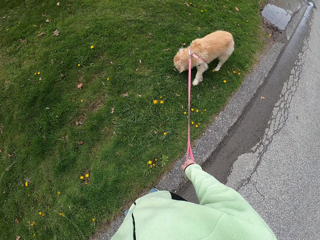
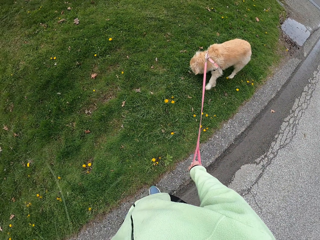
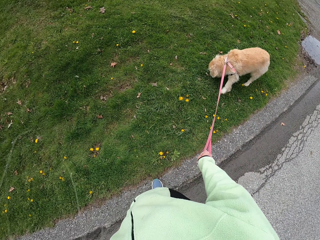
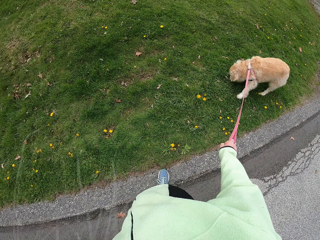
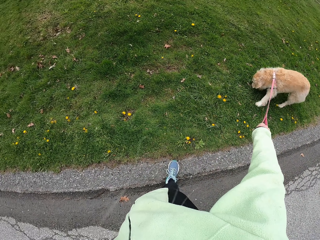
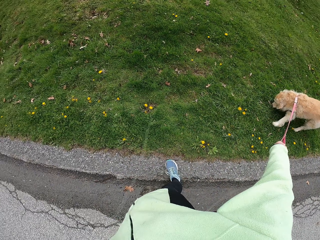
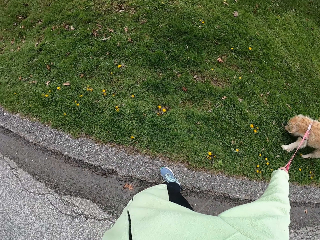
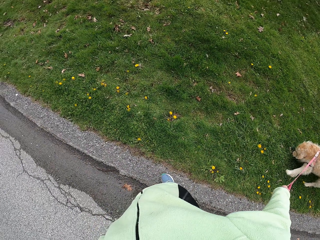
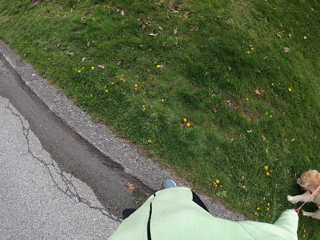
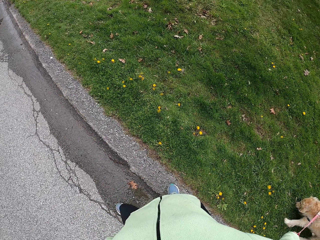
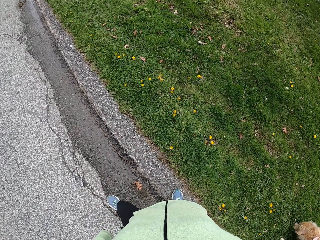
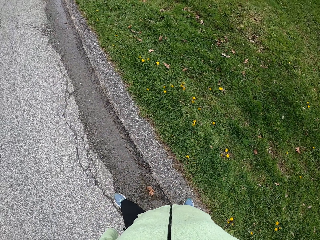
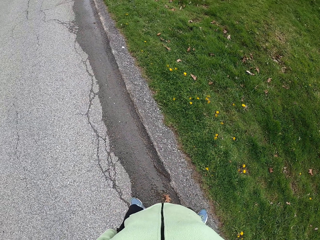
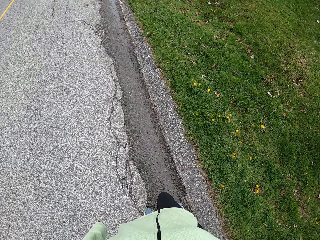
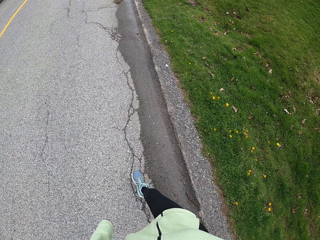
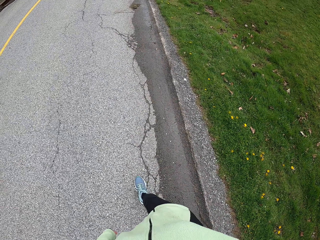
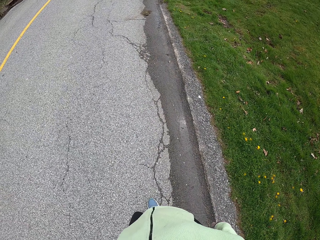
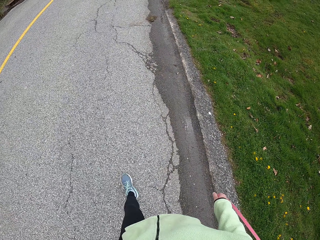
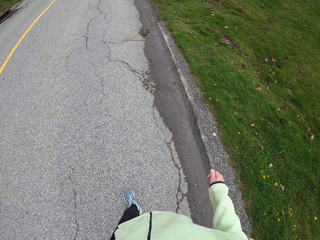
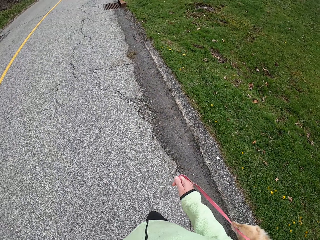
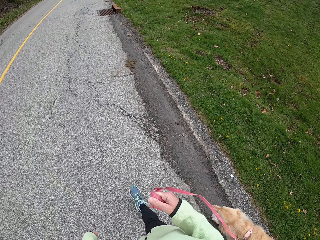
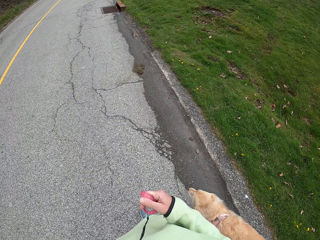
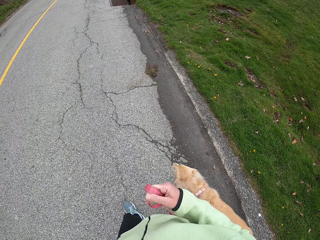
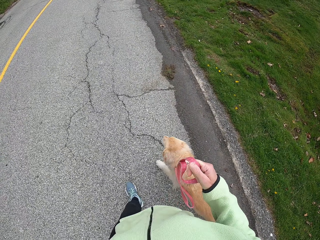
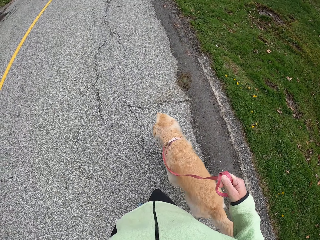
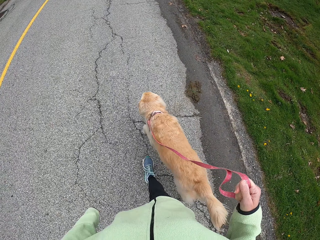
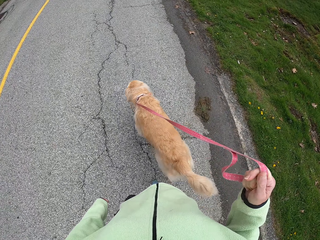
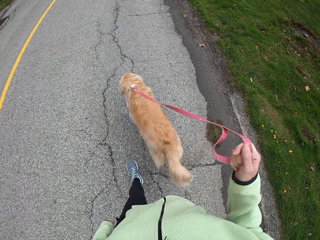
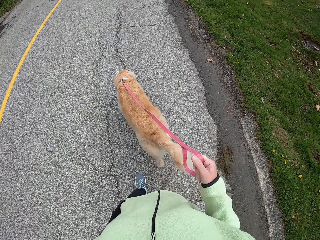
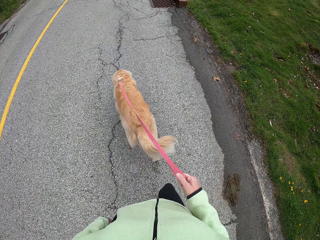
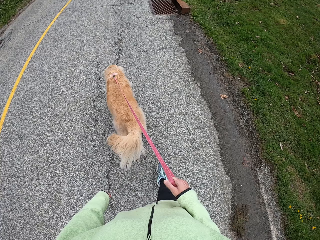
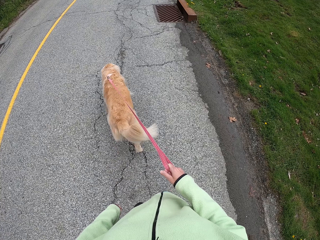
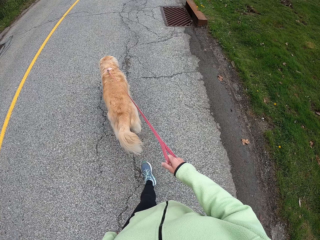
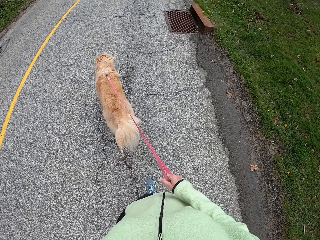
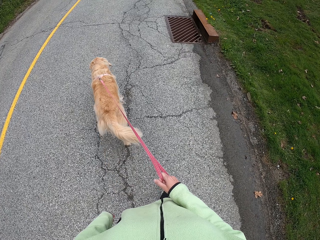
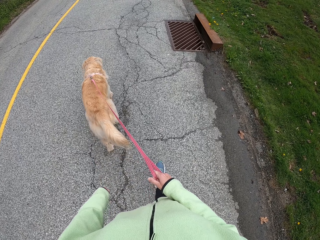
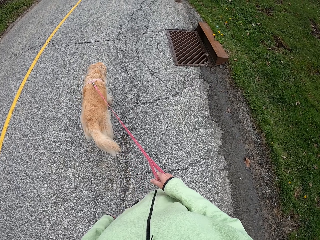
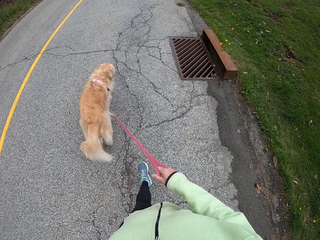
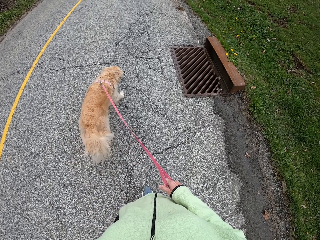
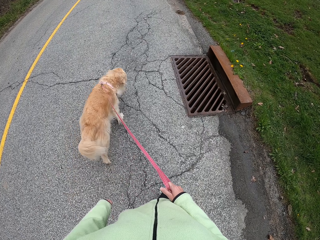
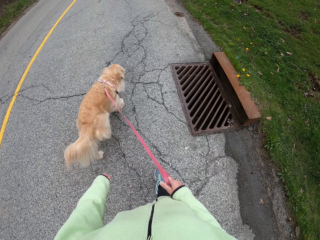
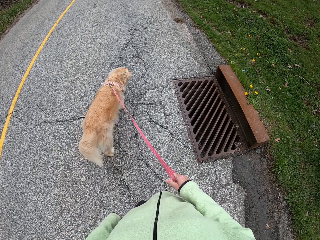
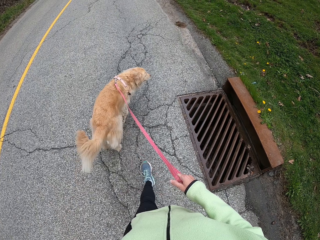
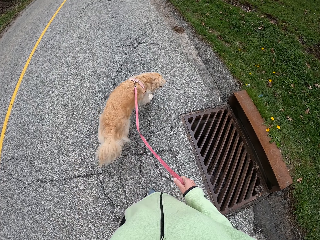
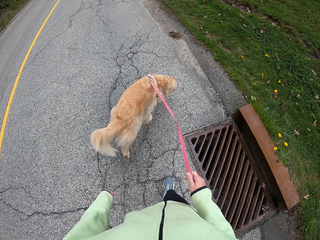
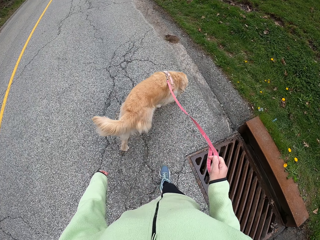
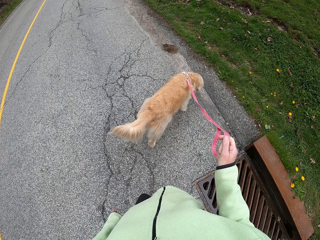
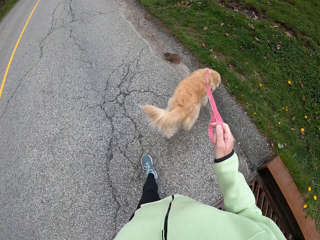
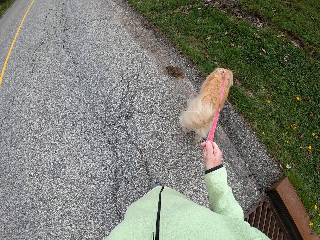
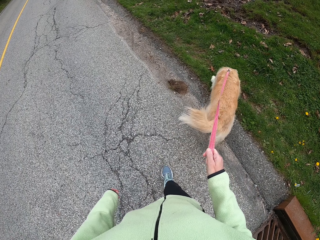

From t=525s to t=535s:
The camera wearer walks on the road with the puppy.

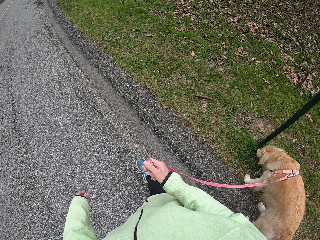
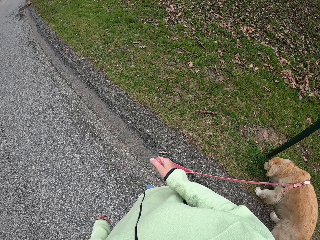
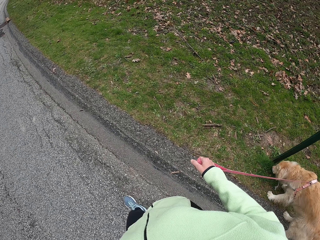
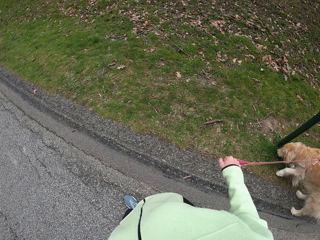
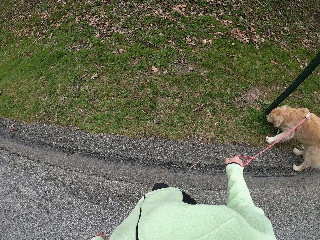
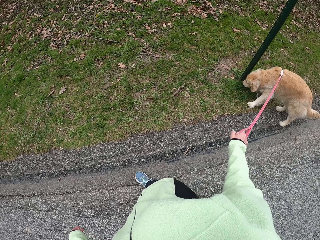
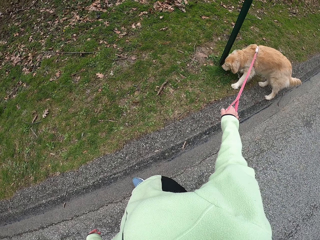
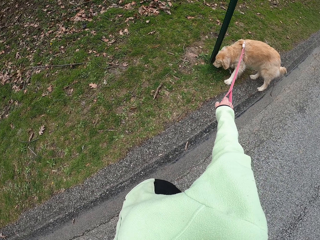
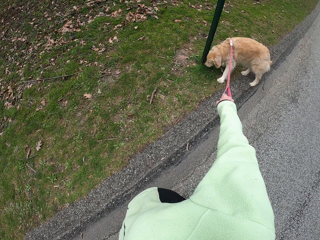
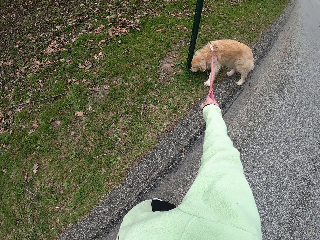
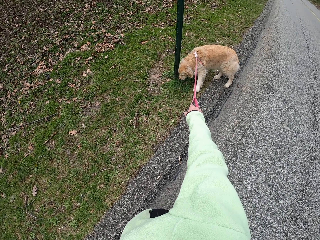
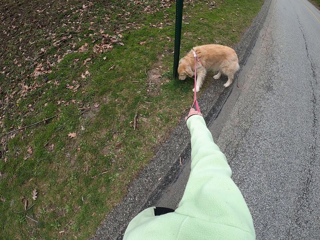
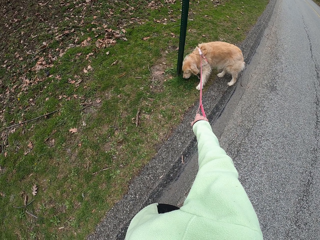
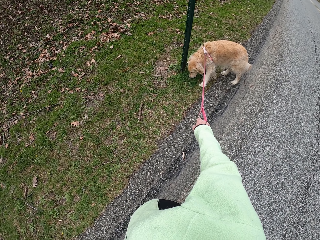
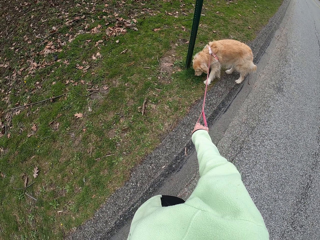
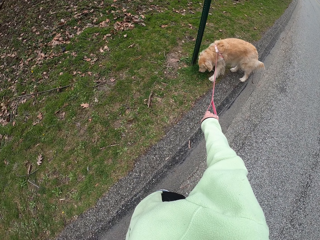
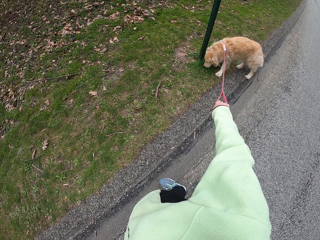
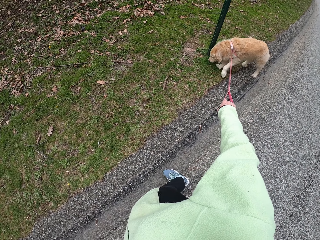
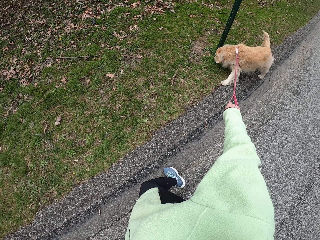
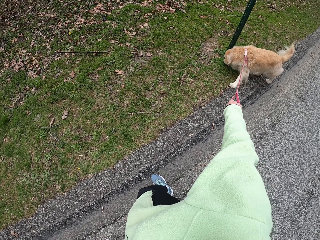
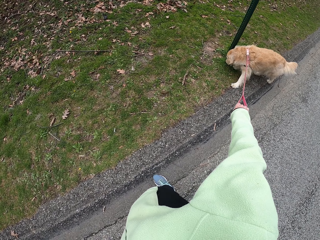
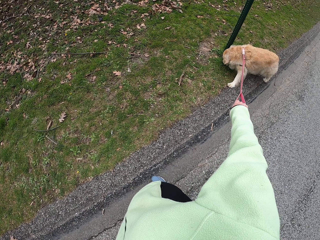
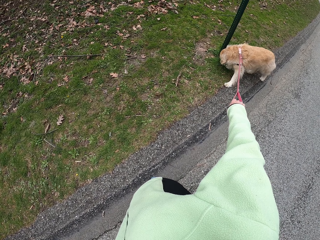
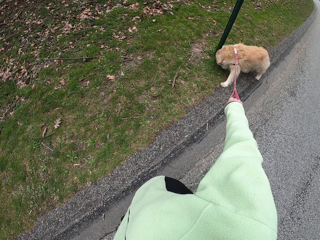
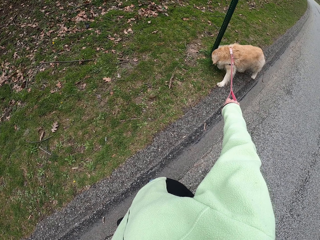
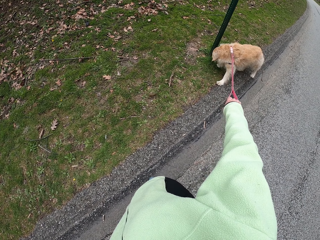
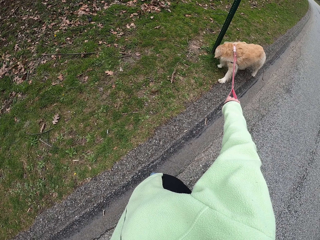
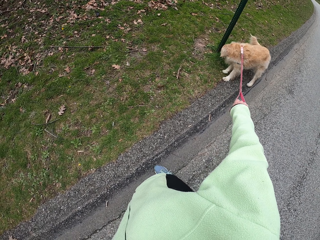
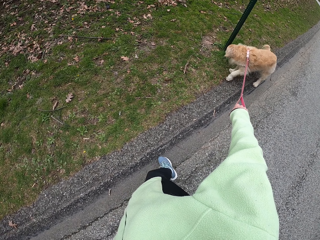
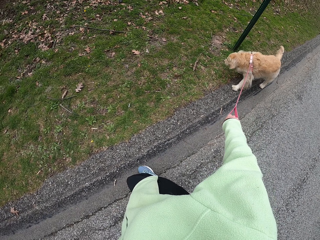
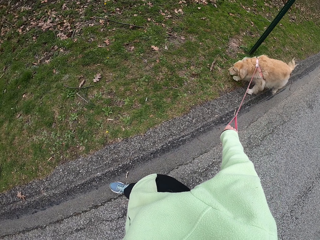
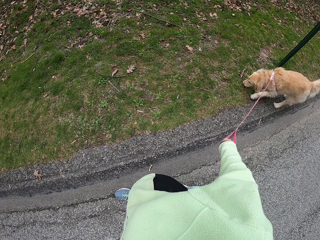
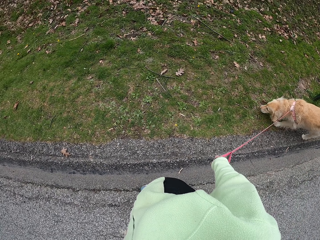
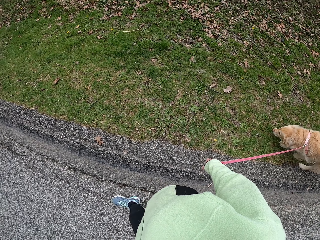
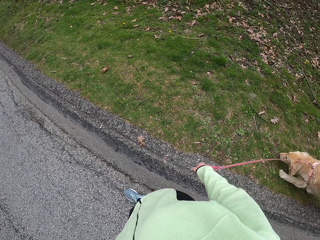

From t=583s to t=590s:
The camera wearer pulls the puppy on the road.

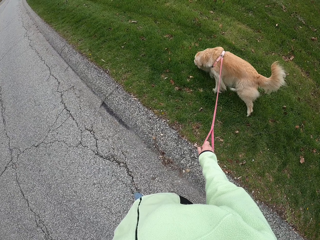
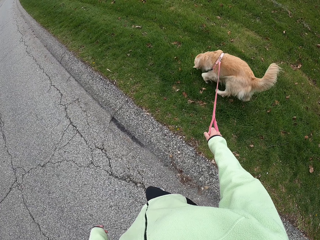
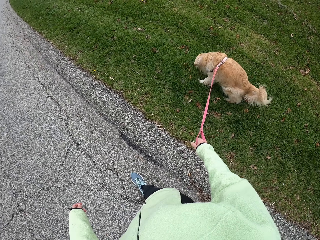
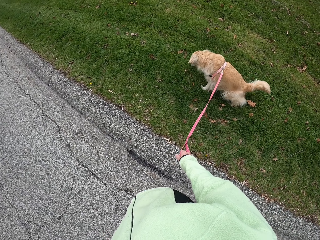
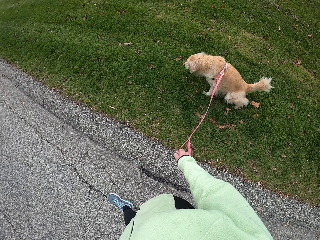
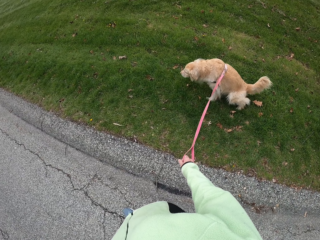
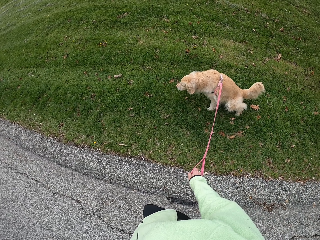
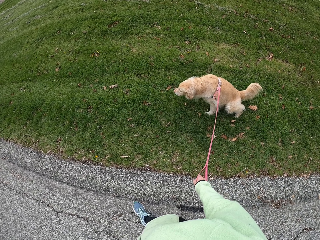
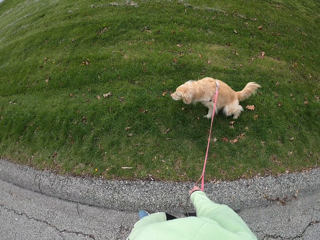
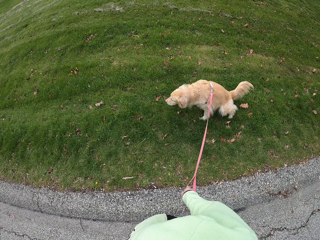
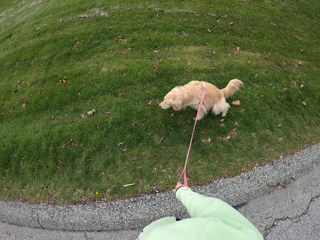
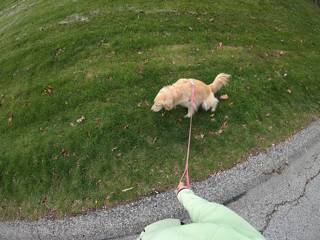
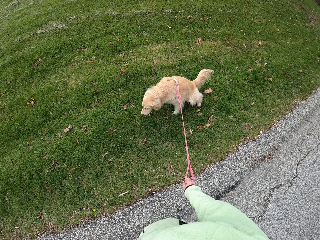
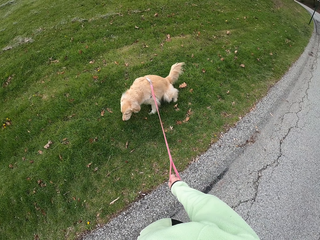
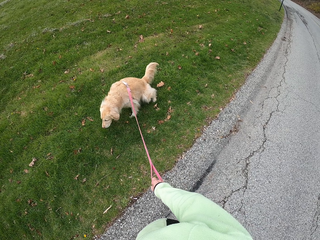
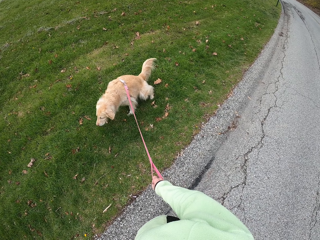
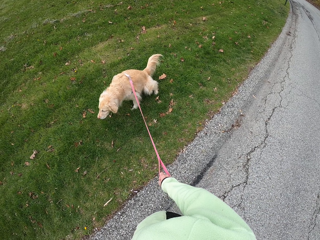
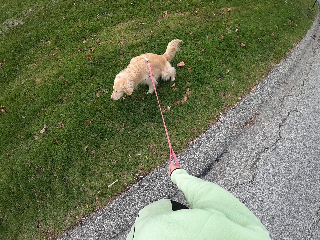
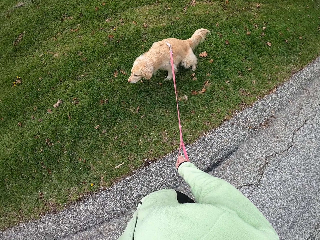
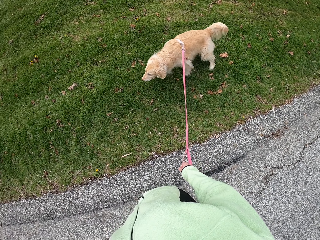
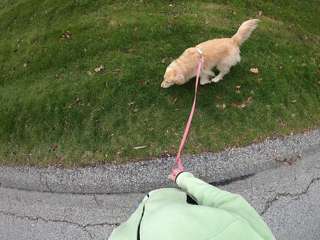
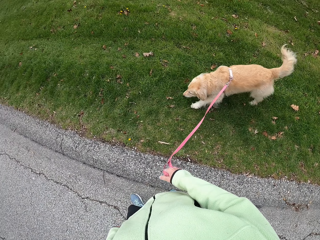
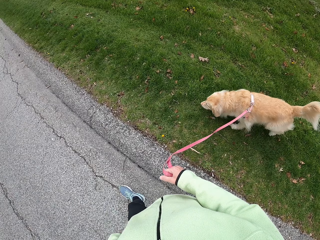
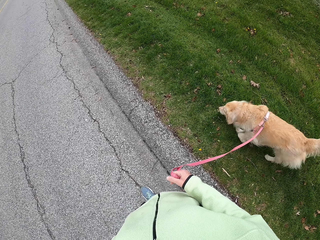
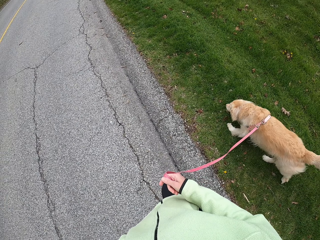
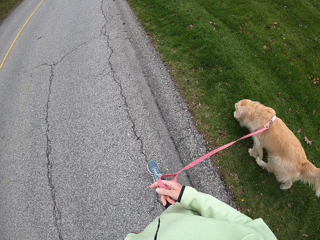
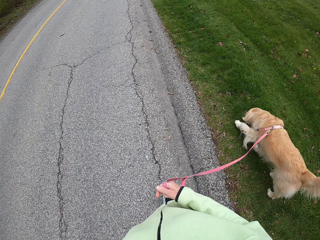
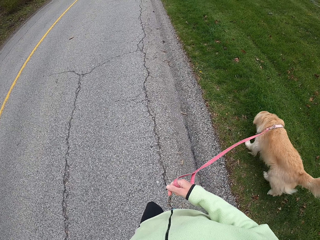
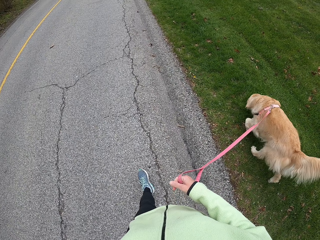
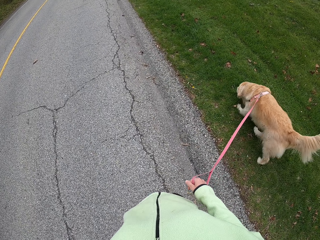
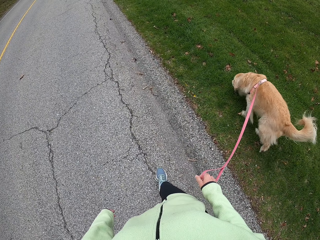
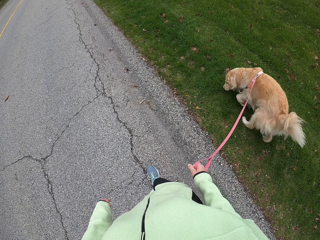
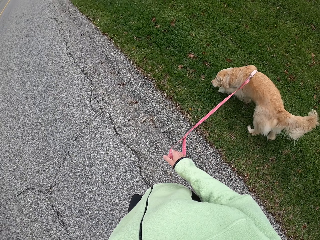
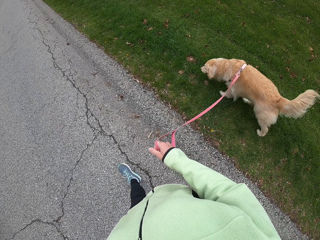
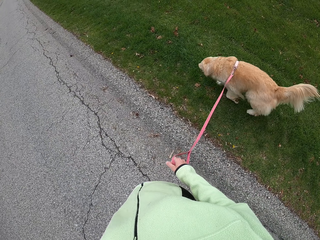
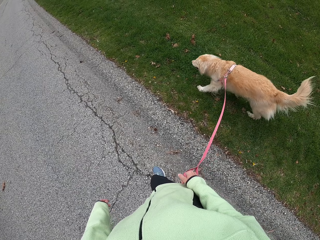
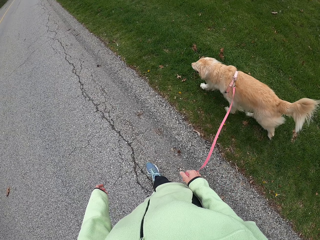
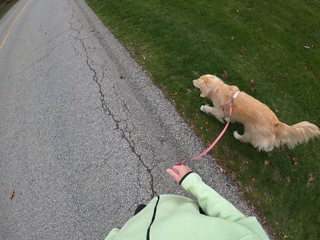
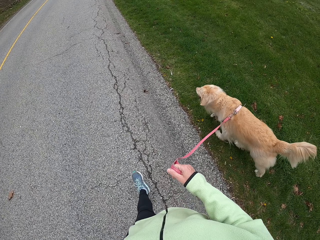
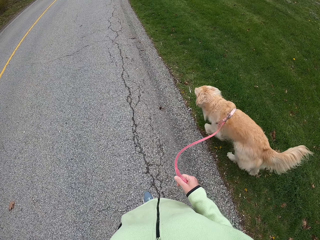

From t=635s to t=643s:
The camera wearer stands for a while. They walk on the road with the puppy.
